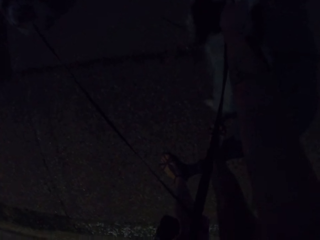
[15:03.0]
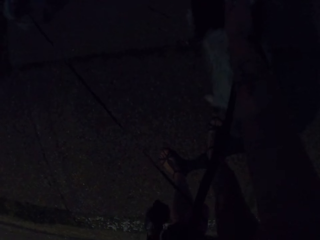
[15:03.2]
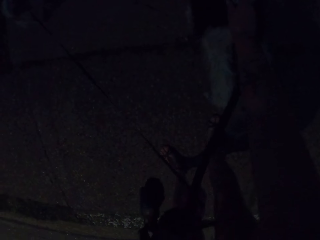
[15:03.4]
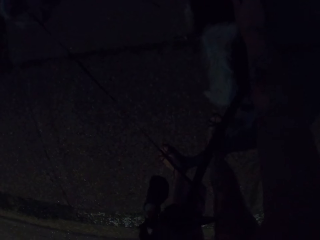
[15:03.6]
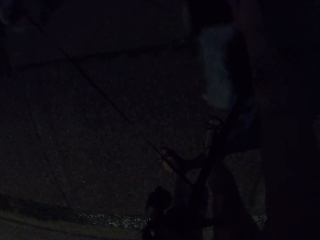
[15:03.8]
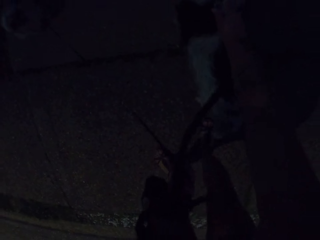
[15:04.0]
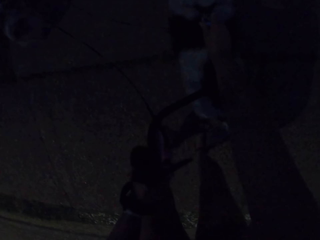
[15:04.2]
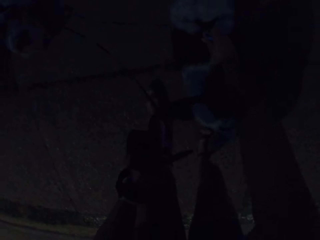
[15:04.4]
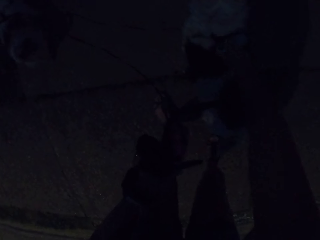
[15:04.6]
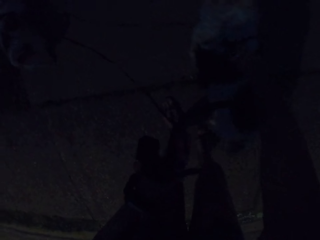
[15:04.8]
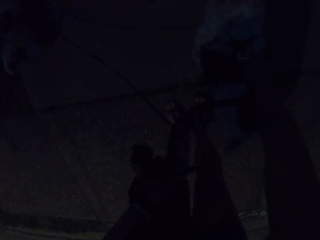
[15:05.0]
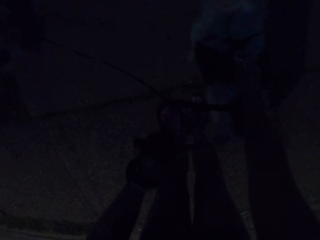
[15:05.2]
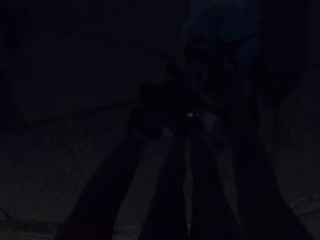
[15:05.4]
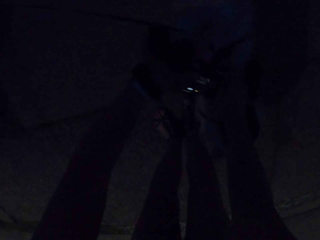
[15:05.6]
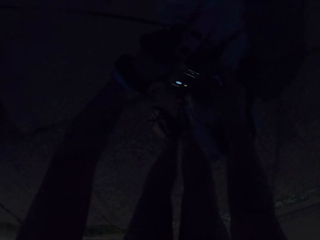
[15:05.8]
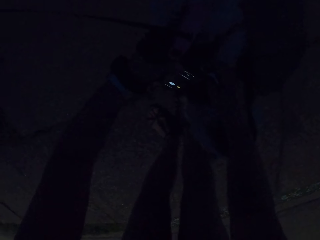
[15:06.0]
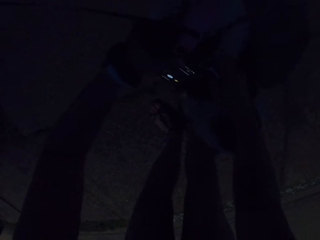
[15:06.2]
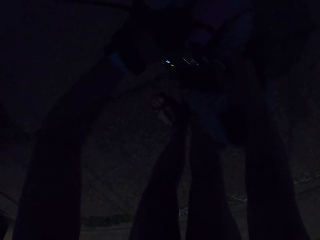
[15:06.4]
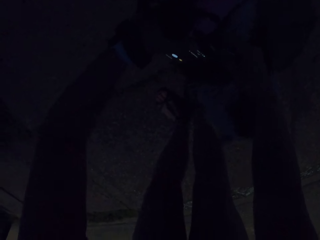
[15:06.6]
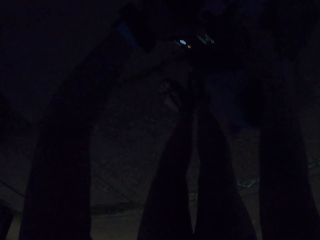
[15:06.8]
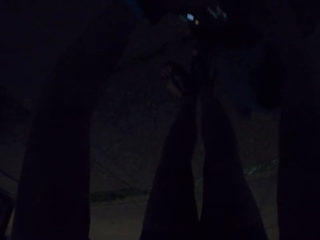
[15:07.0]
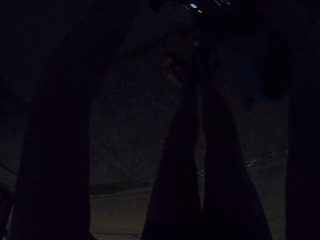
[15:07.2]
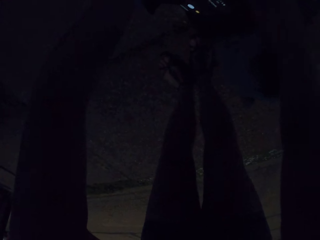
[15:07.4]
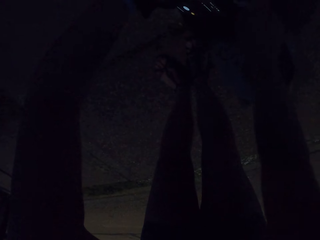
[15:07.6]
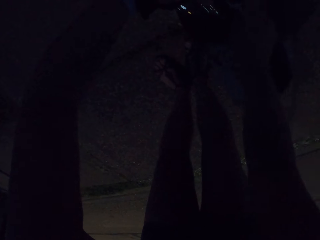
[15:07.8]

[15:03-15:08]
The camera wearer removes leashes from her dogs.
